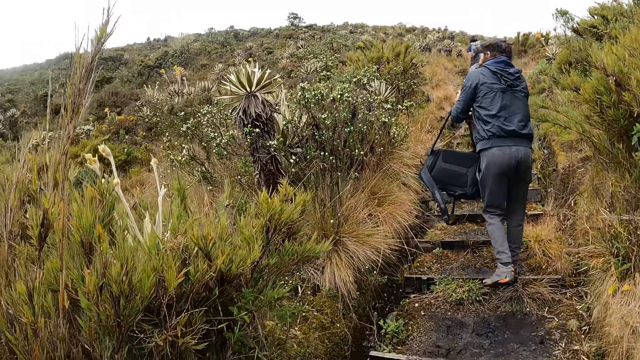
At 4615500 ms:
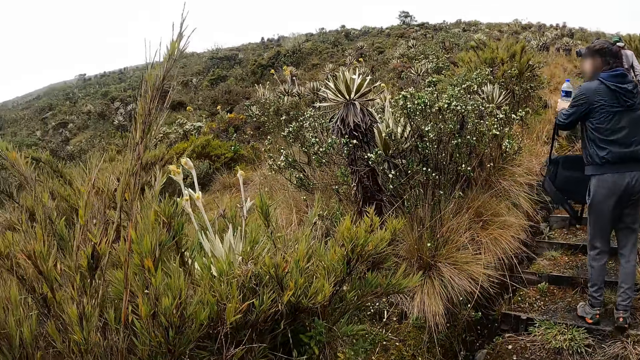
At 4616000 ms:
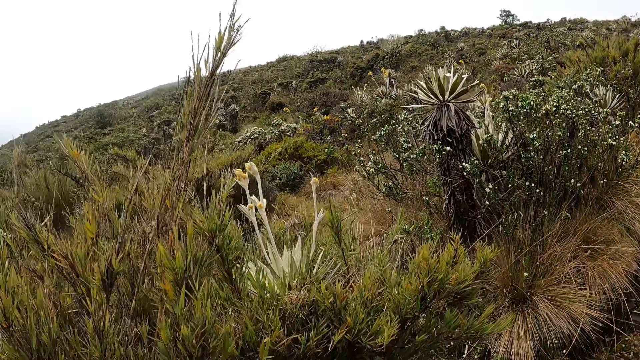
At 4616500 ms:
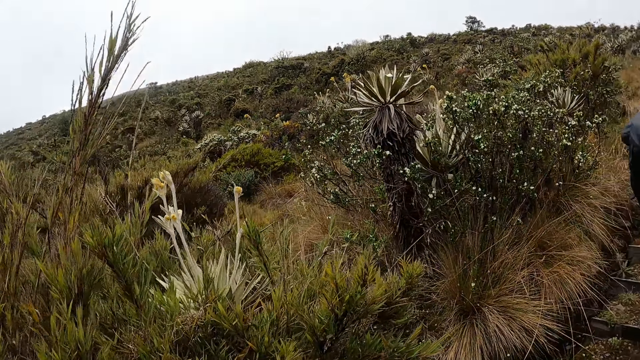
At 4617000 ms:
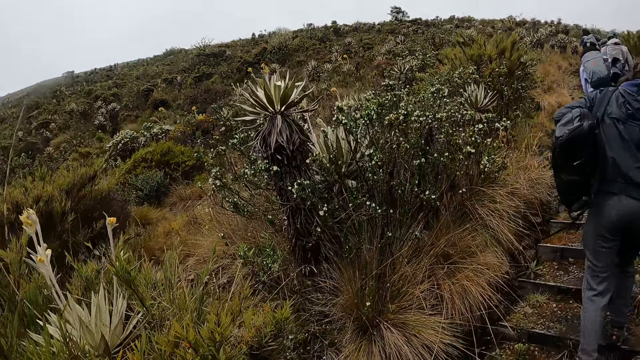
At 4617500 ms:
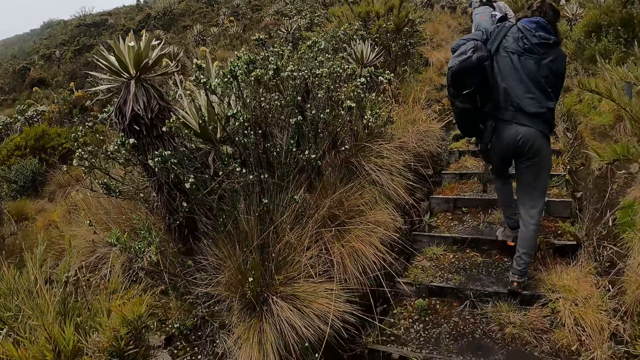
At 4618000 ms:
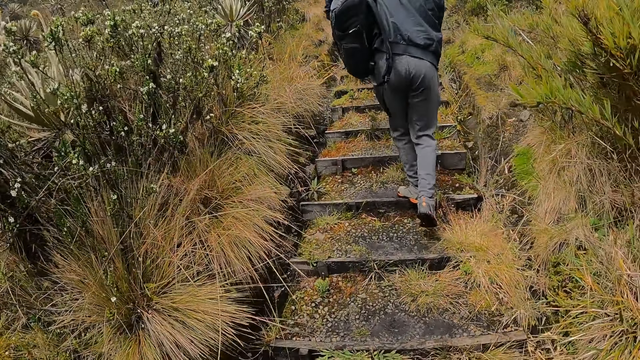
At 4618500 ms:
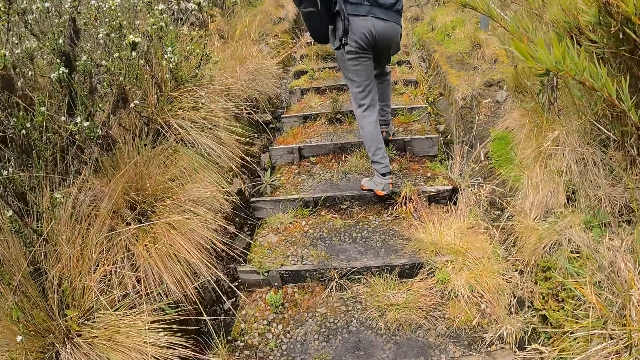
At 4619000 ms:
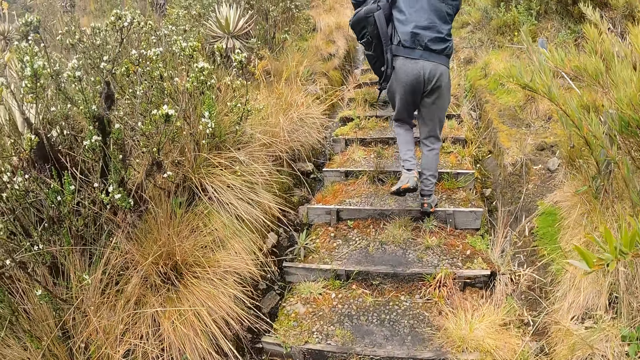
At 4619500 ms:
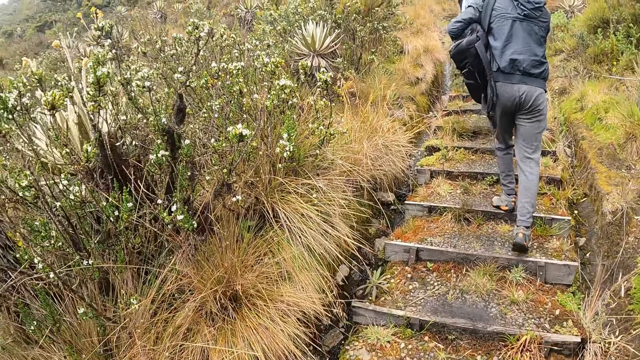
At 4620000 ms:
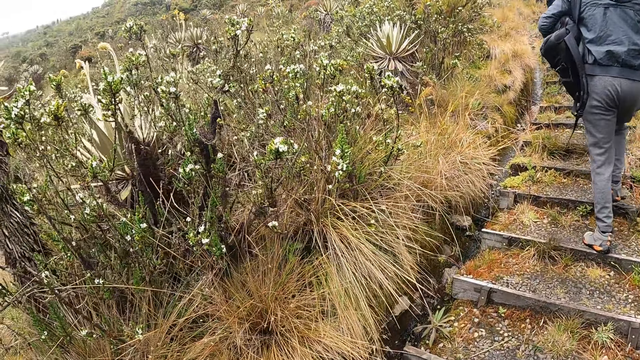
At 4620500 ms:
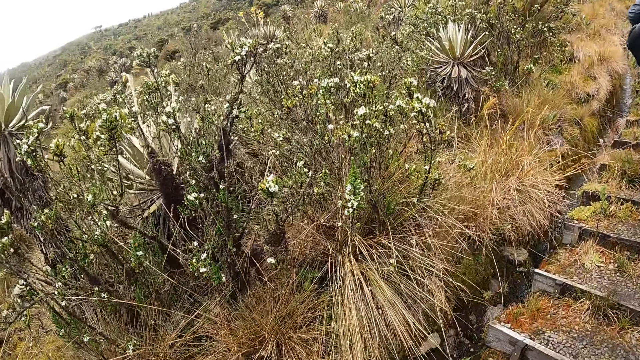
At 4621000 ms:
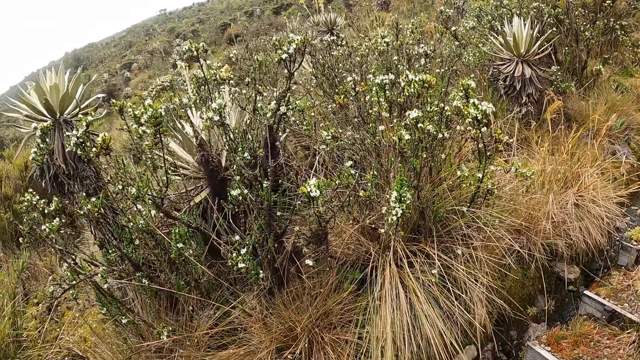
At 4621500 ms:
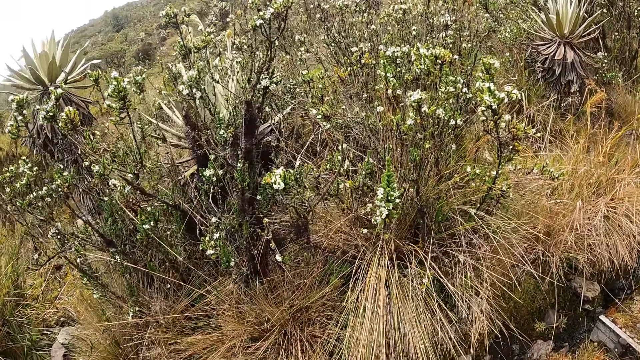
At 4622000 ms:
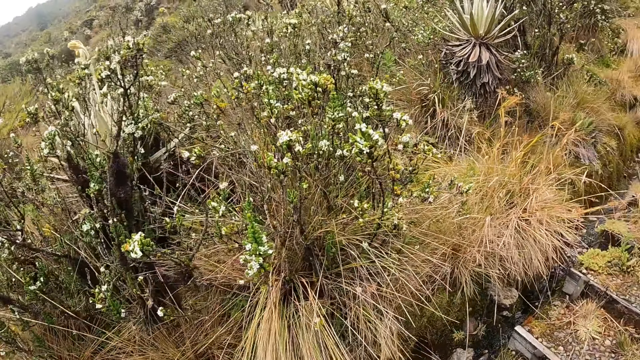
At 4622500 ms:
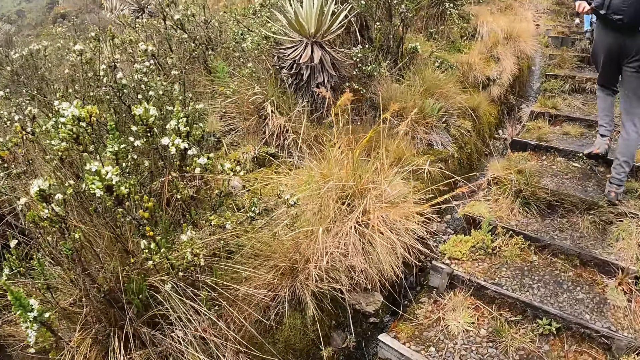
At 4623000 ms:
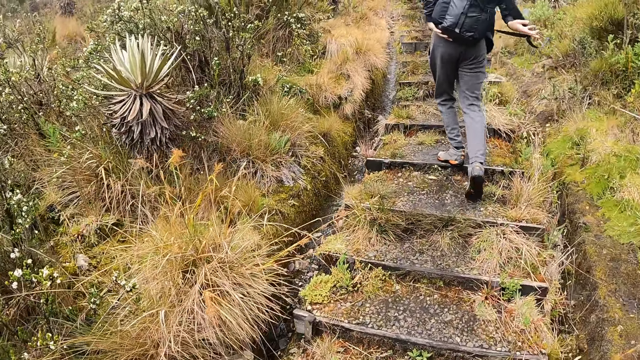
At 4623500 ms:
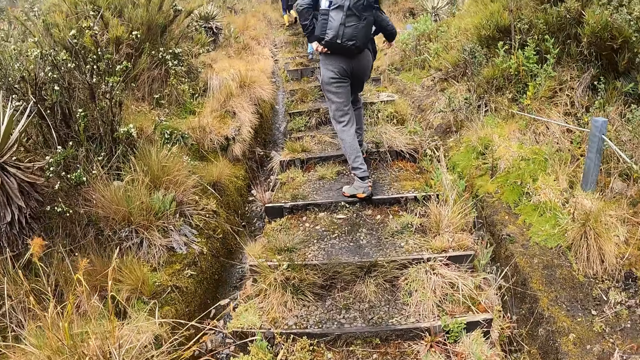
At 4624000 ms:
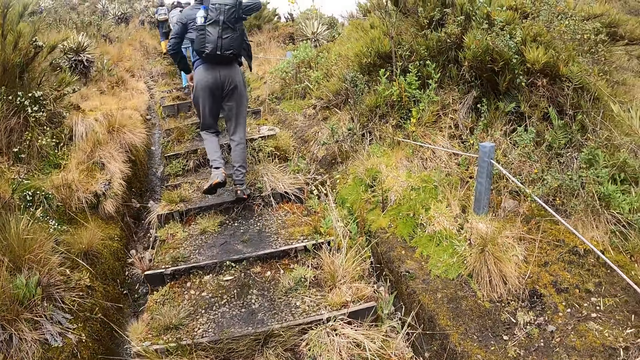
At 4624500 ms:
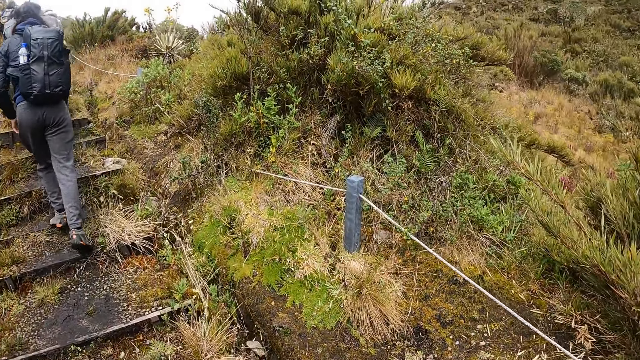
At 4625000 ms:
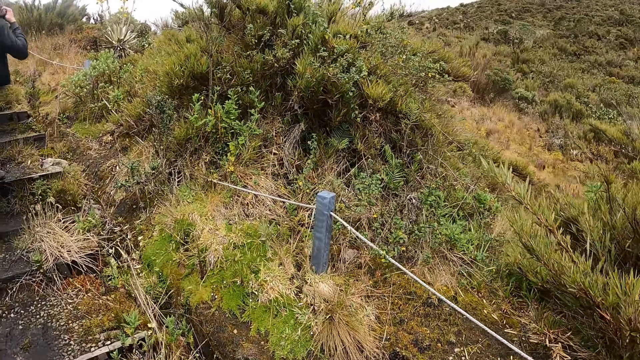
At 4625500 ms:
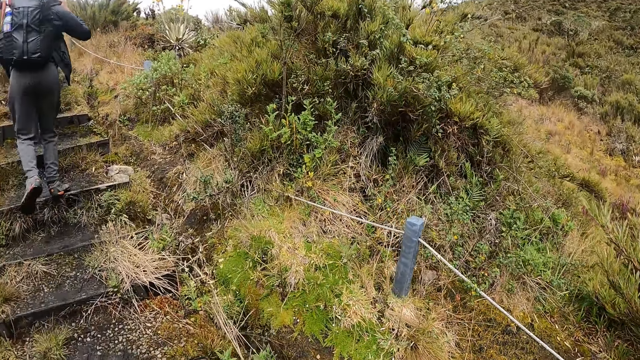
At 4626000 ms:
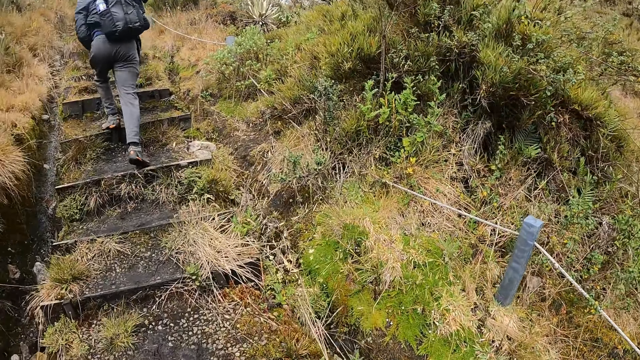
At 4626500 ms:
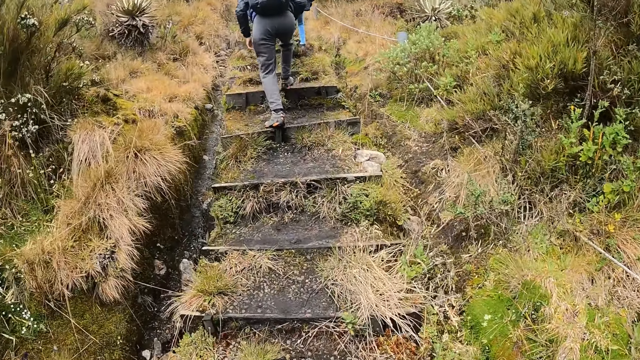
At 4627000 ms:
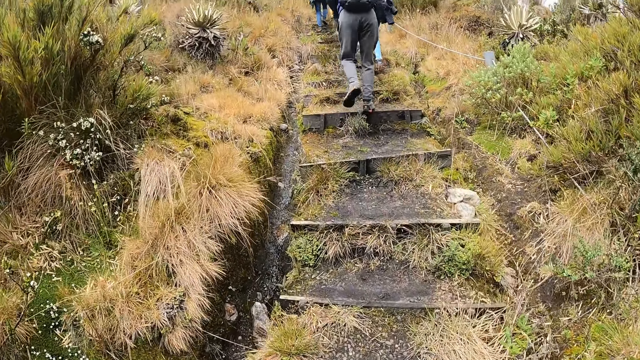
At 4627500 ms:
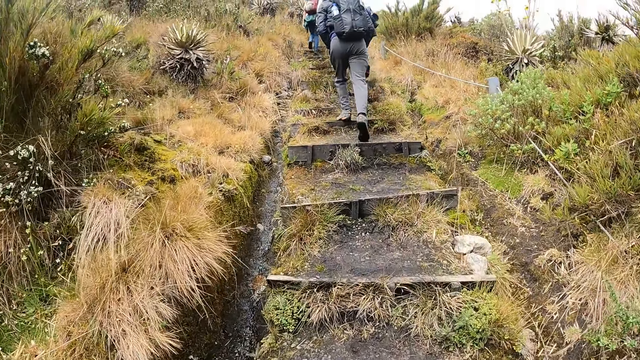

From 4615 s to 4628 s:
A man raises the backpack with his right hand. The camera wearer looks around, climbs the path stairs, and looks around. The man puts his right hand into the right strap of the backpack. The camera wearer climbs the path stairs.

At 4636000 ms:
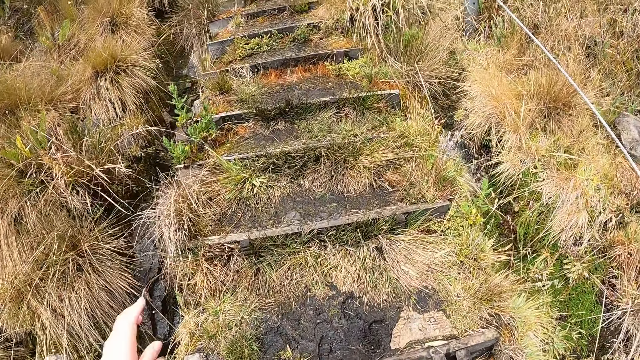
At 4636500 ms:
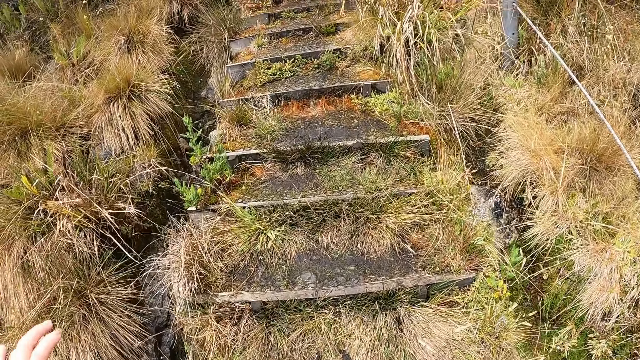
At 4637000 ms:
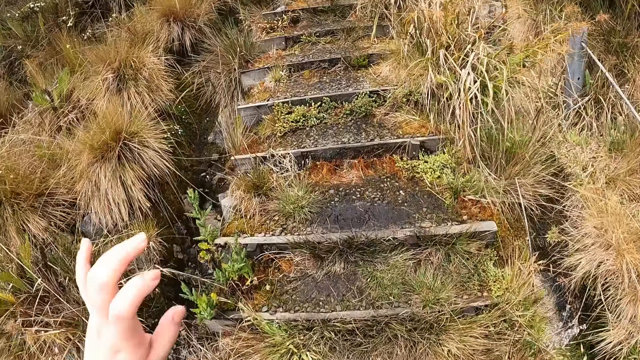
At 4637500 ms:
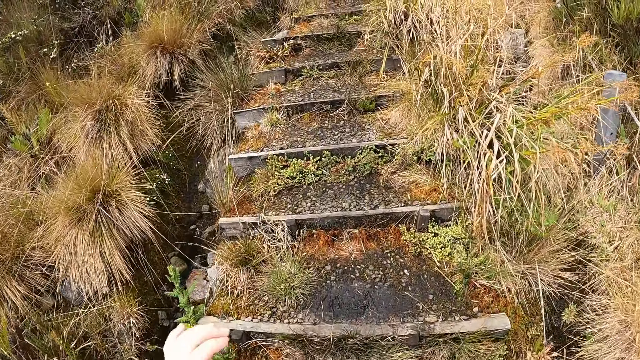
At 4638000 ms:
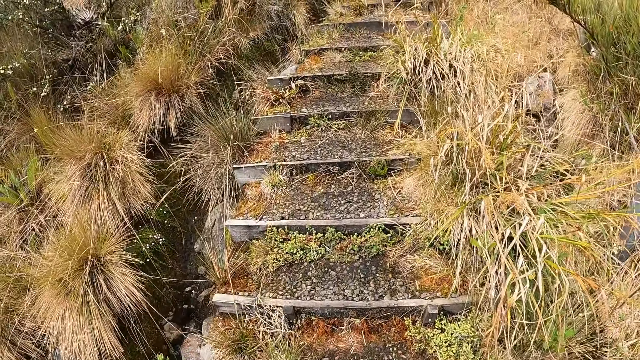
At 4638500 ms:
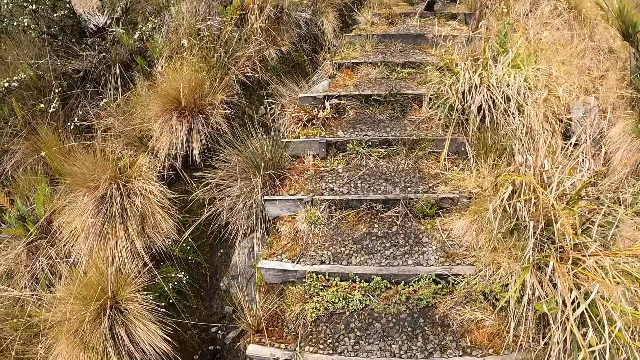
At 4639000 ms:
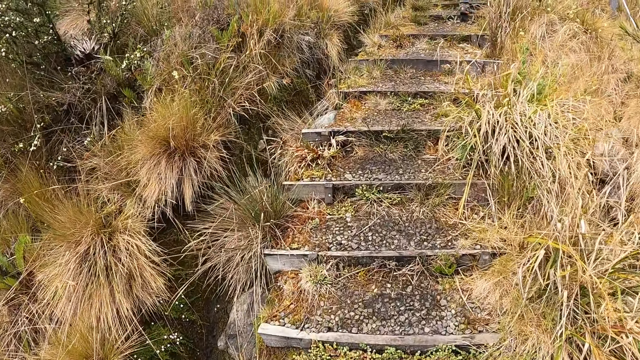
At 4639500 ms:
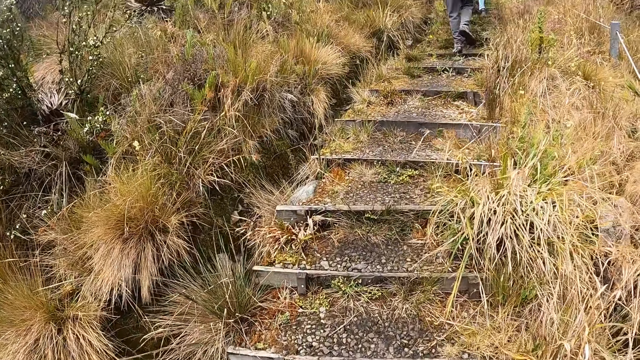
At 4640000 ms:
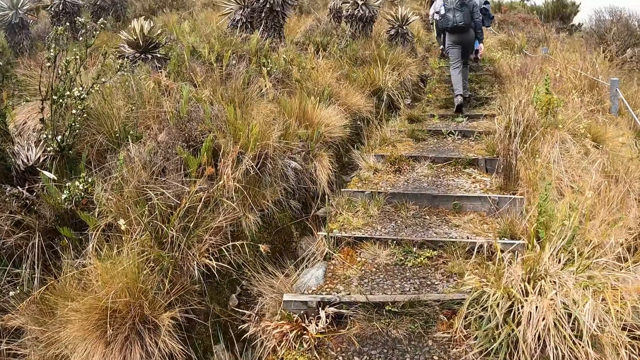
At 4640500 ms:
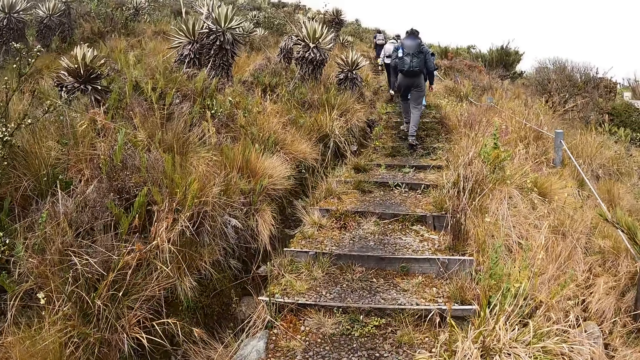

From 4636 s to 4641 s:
The camera wearer raises her left hand.
